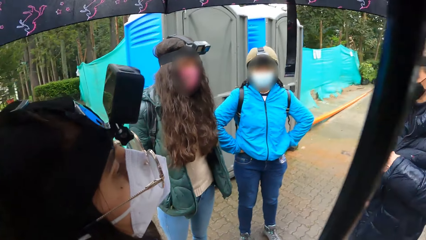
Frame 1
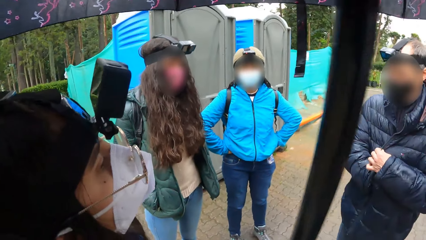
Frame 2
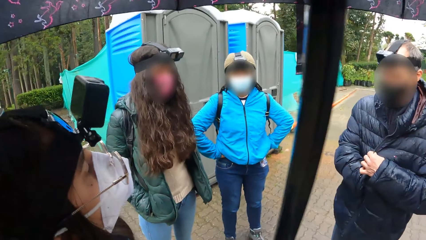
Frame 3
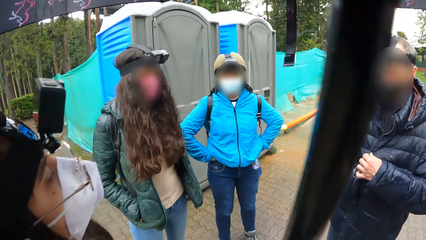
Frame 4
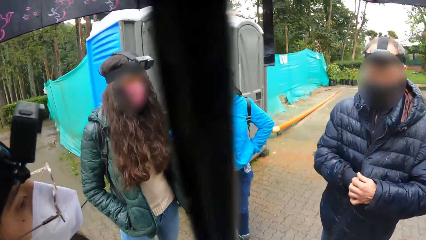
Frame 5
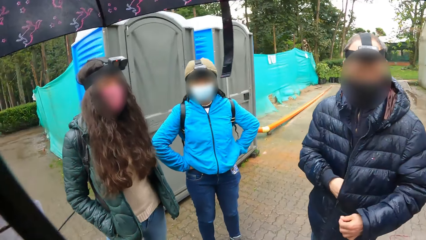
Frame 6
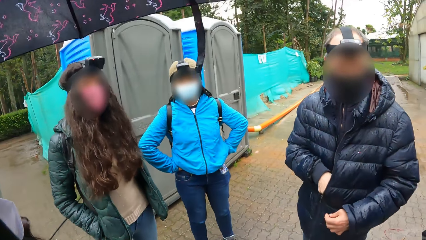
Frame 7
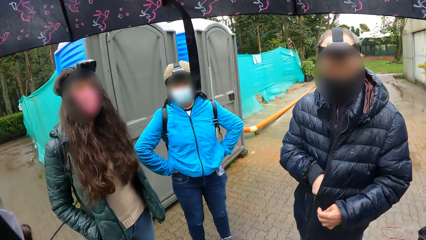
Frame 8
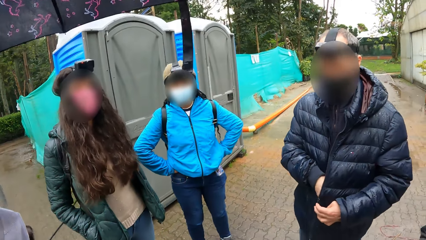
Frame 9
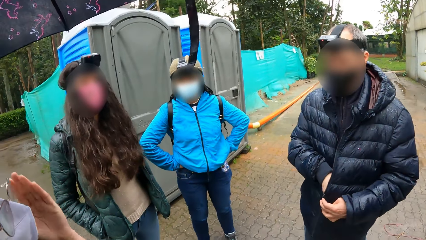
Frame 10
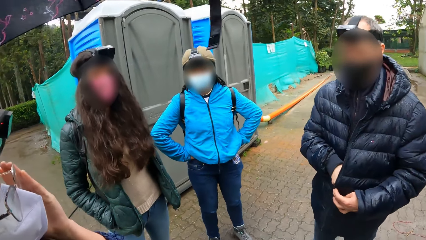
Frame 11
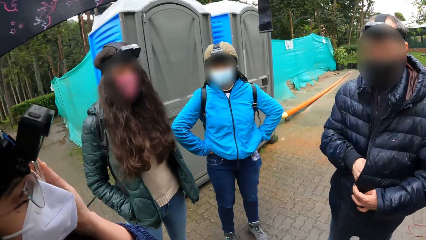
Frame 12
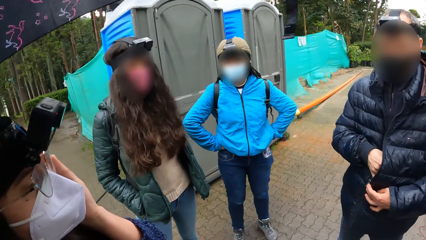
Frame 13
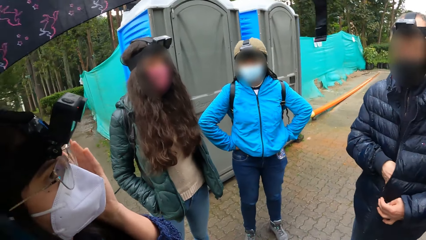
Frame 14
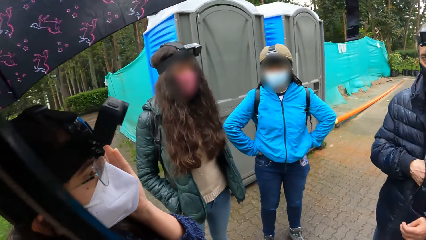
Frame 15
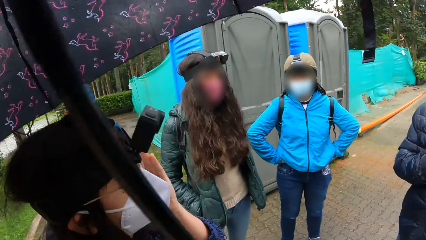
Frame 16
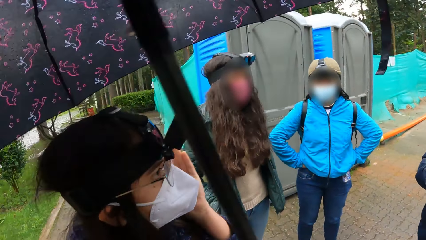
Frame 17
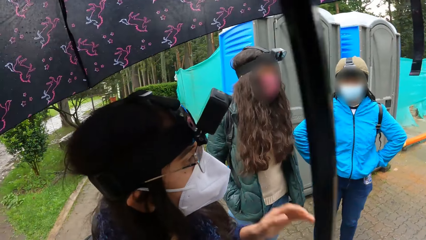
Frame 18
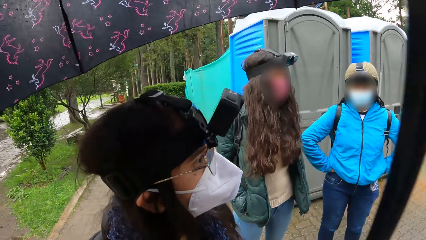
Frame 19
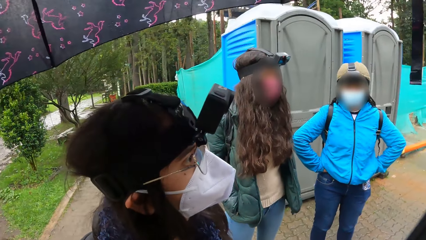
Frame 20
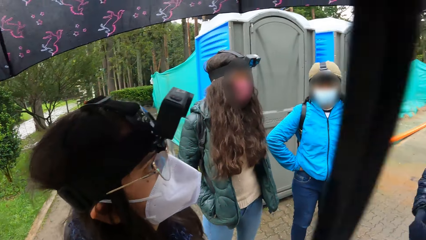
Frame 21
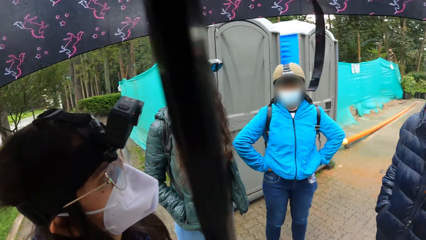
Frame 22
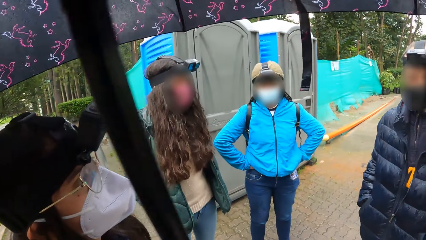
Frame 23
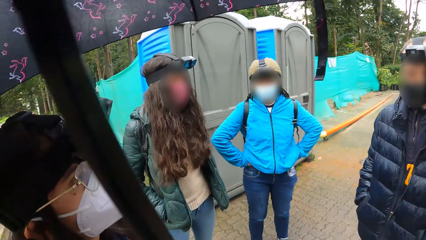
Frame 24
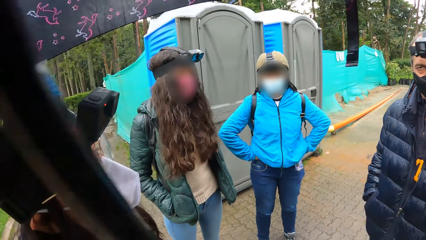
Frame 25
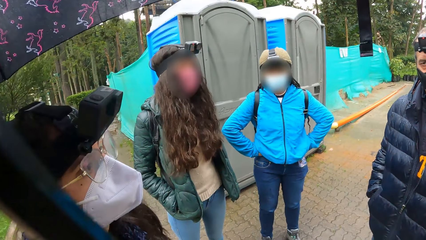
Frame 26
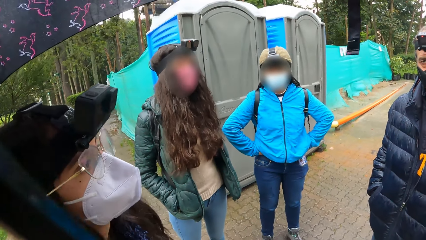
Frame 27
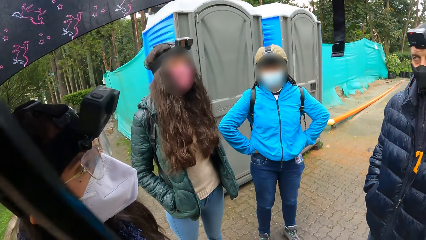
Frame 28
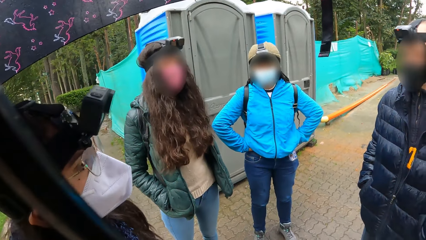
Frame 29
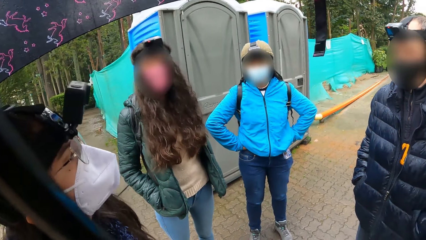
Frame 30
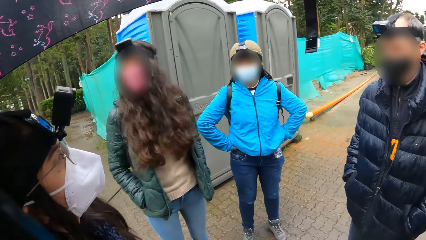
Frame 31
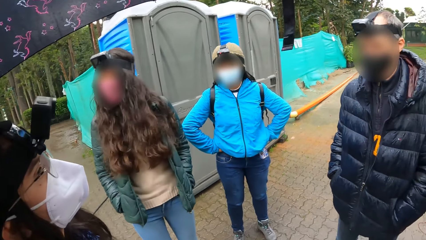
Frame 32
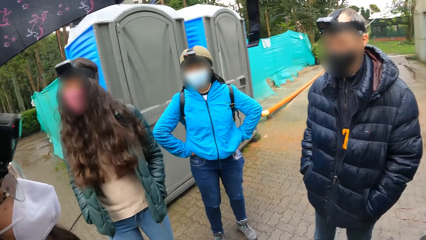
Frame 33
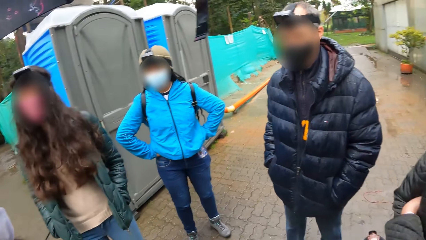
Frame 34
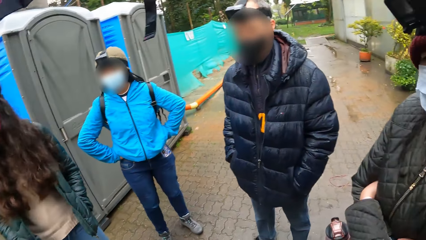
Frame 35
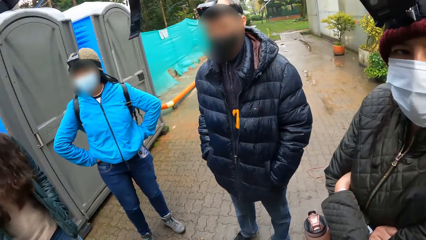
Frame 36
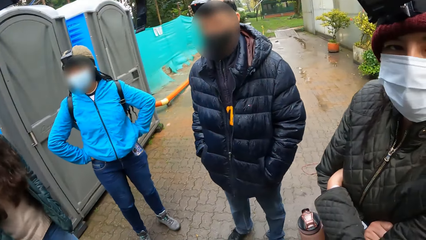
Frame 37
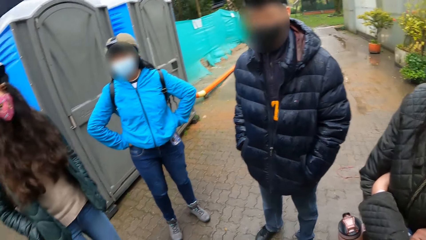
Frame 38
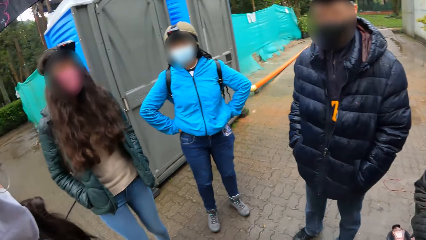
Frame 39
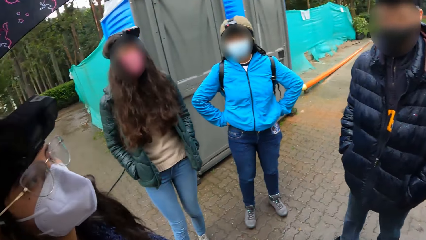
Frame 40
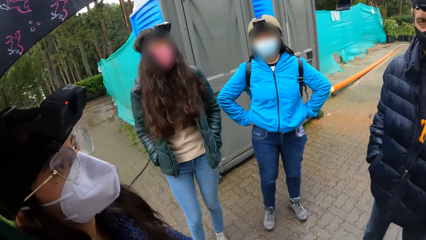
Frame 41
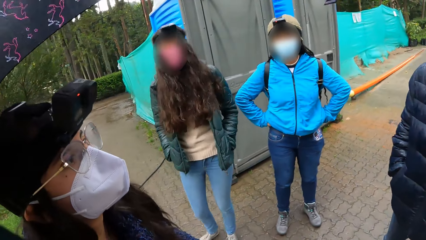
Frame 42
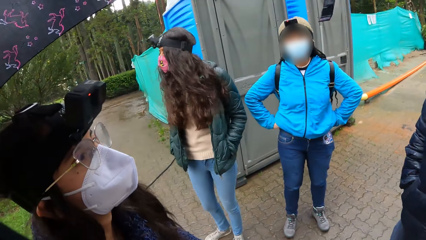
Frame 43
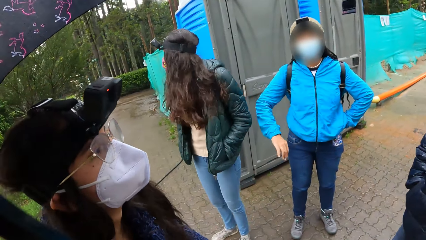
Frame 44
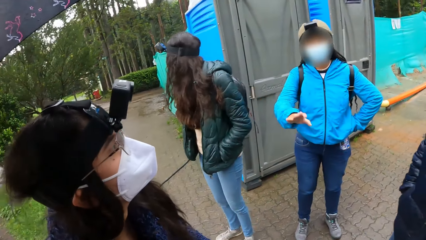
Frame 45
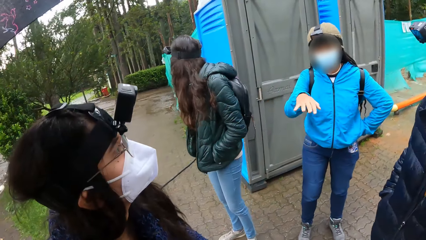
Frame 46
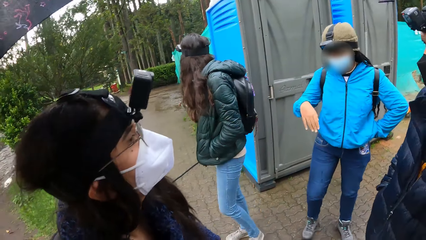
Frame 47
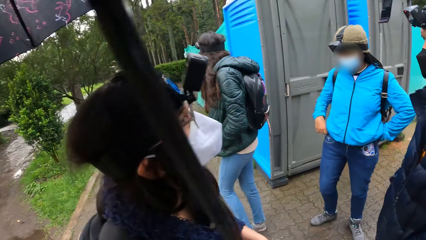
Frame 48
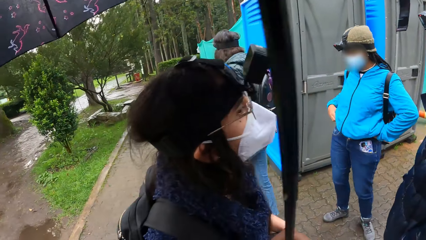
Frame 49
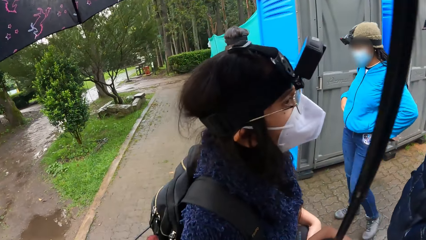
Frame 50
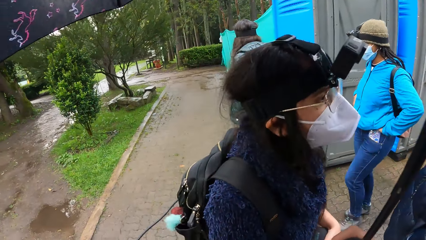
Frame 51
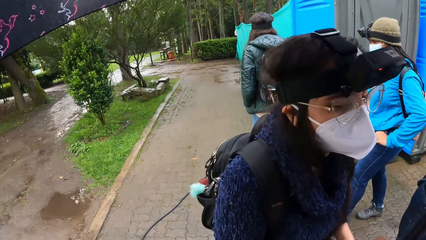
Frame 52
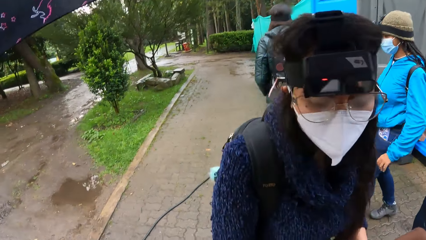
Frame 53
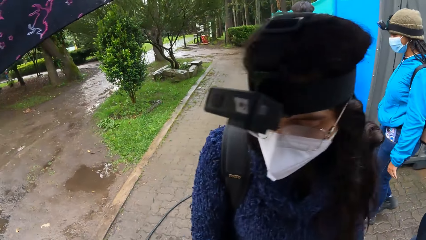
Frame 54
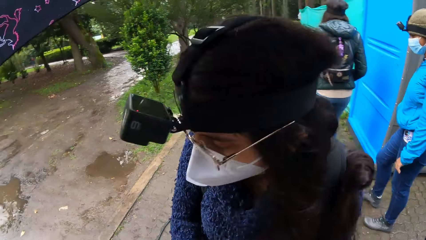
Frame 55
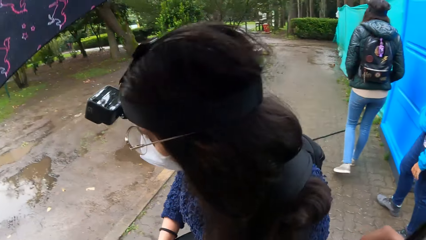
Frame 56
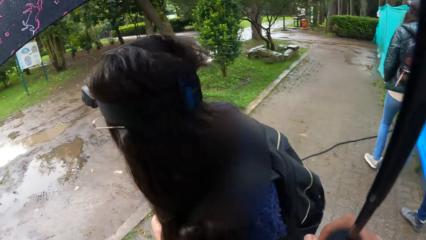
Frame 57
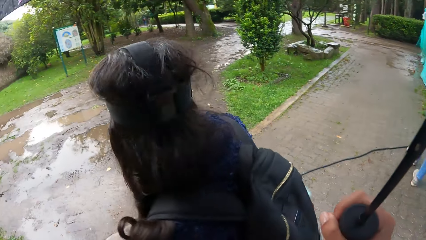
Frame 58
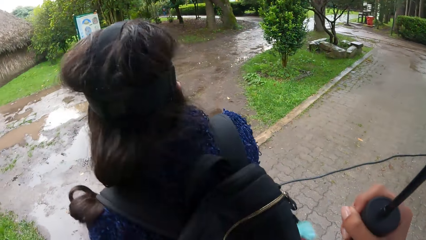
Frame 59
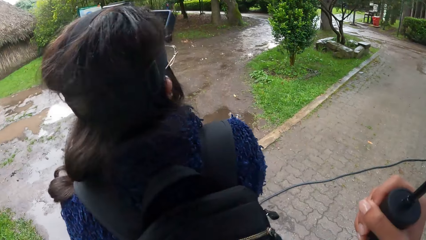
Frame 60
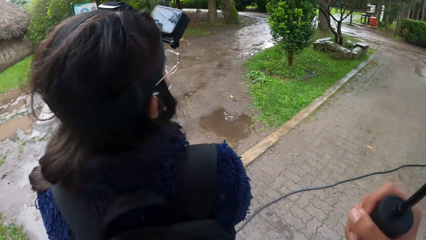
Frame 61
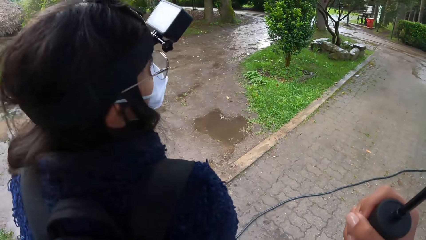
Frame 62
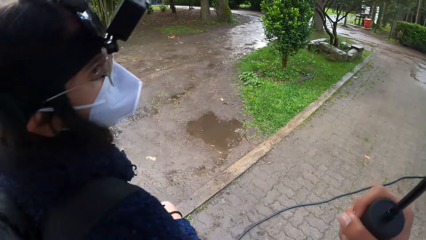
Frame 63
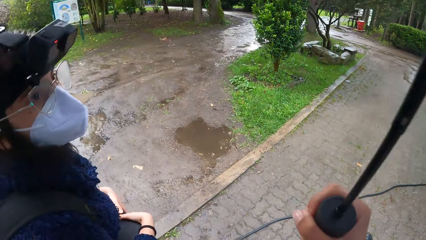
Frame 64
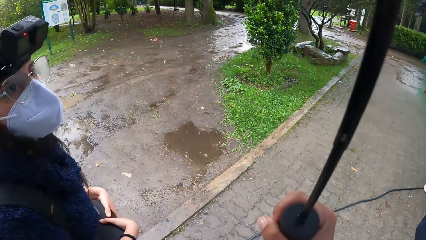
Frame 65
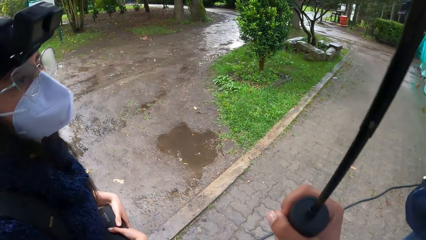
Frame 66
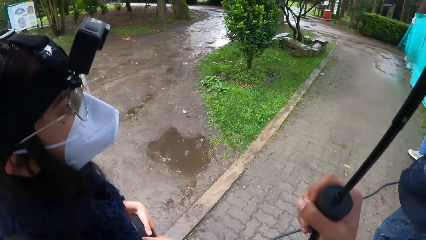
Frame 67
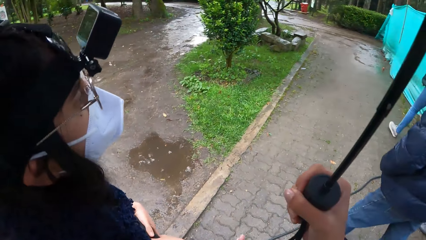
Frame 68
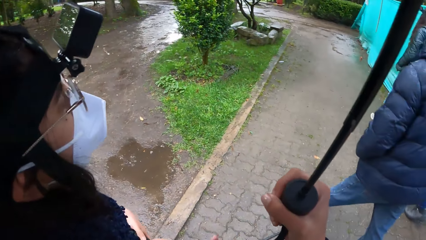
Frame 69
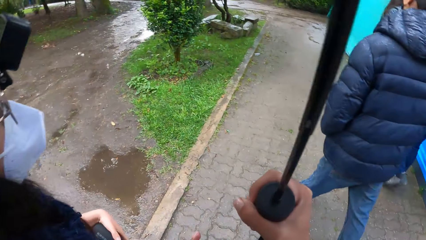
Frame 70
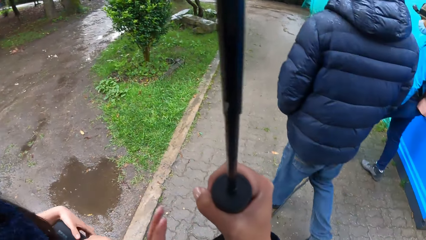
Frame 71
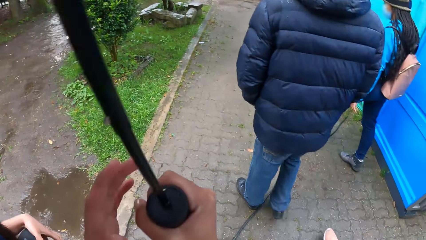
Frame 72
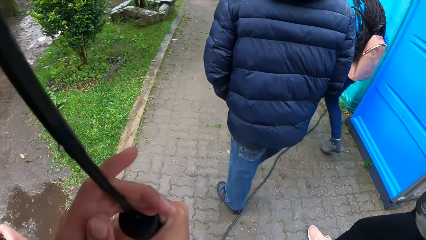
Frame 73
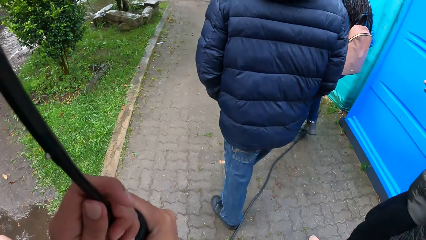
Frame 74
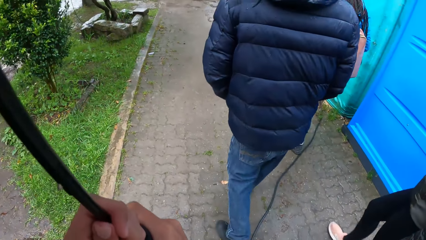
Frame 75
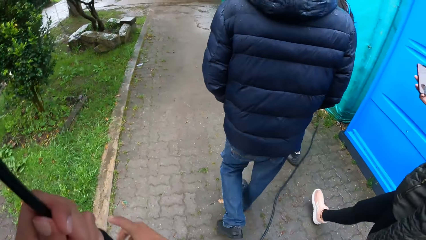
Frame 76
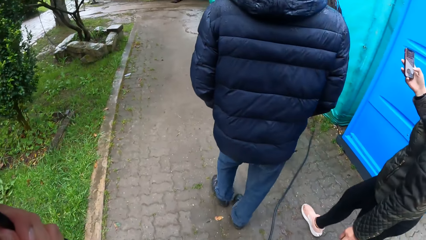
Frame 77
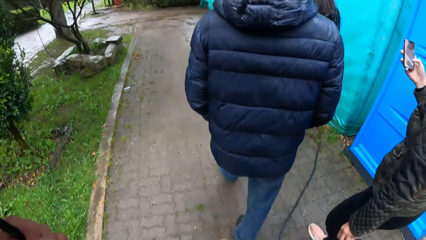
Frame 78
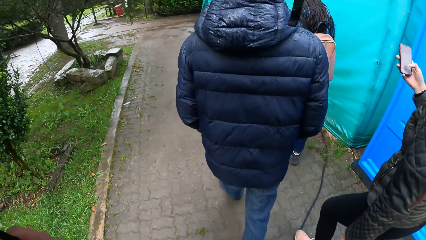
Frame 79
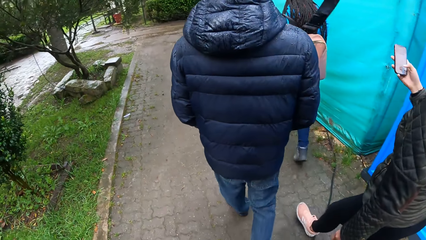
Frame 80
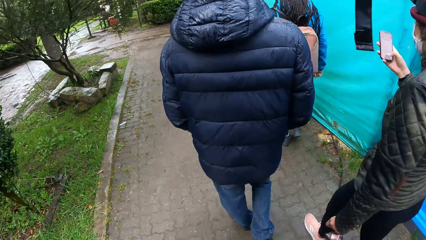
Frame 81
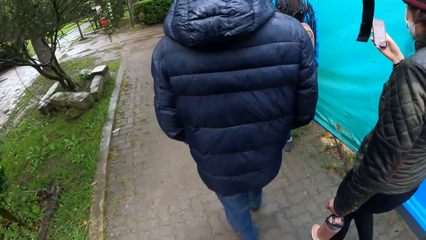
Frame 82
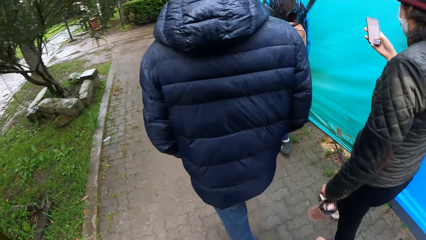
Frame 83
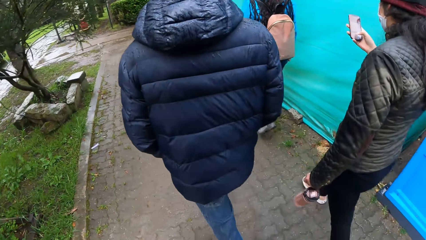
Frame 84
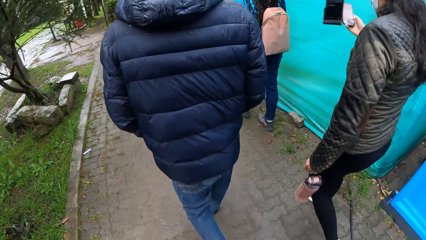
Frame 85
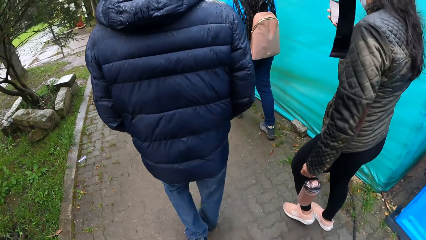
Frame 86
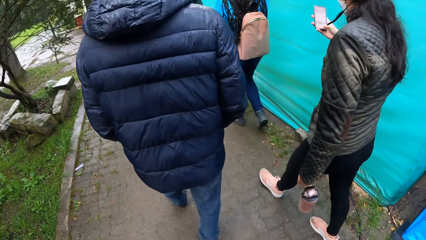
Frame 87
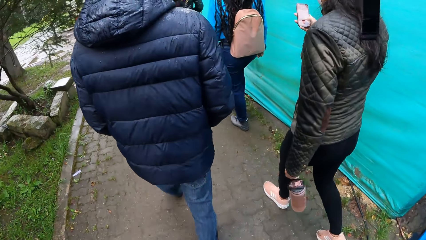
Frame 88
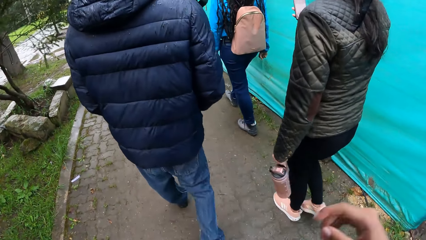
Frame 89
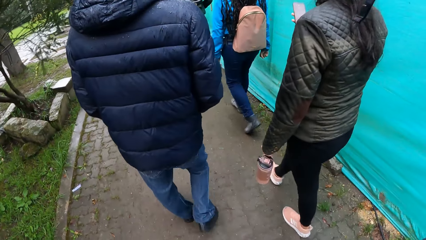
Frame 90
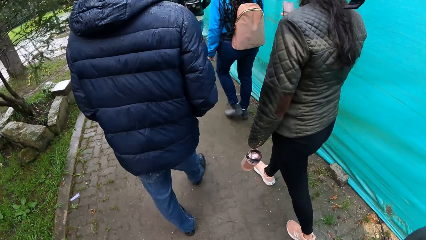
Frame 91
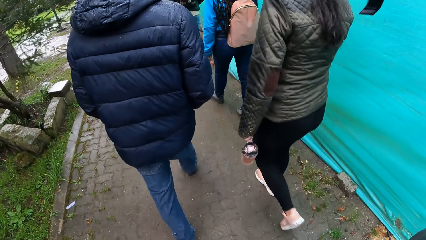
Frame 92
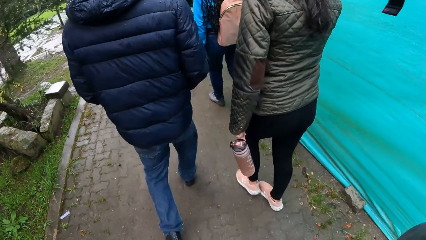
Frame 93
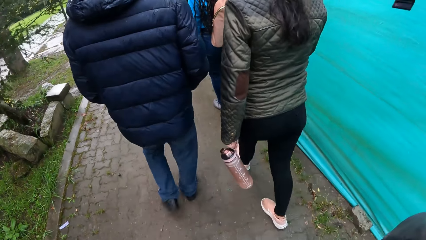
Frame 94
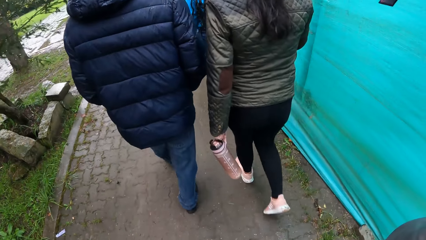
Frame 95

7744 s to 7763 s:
A woman does something. A man puts something in the pocket with the right hand. The woman adjusts her glasses with her left hand. The man interacts with a group of people. The woman moves the left hand. The woman does something. Another woman waves her right hand at the camera wearer. A third woman looks backward. The second woman puts her hand in the pocket and walks around. The camera wearer holds the umbrella with her right hand. The first woman walks around and looks backward. The camera wearer holds the umbrella with her left hand. The first woman holds something with both hands. The third woman operates a phone with her right hand. The camera wearer scratches her nose with her right hand.
